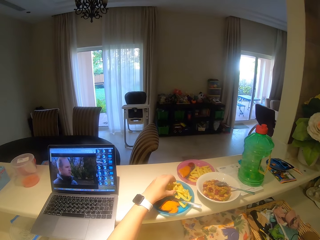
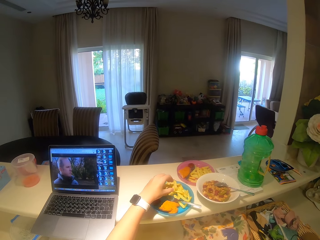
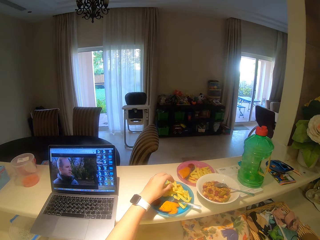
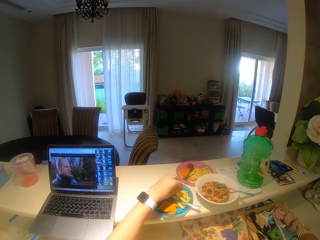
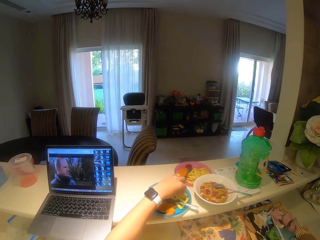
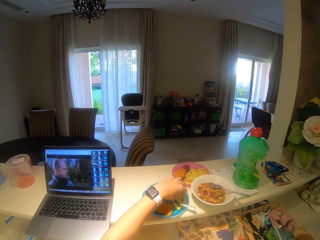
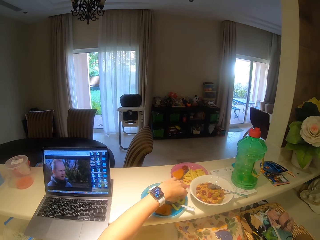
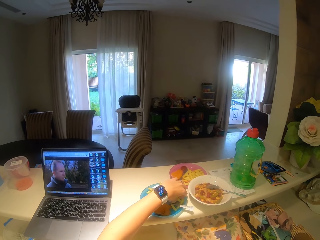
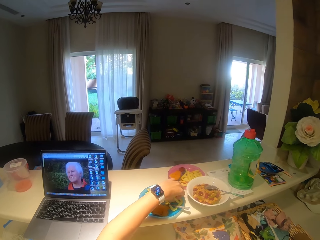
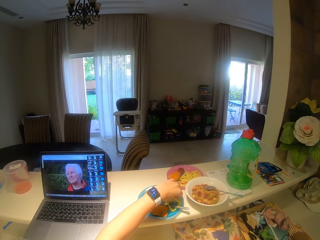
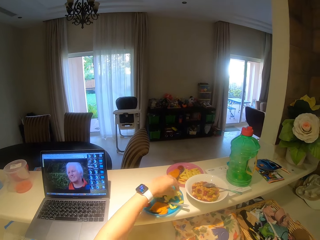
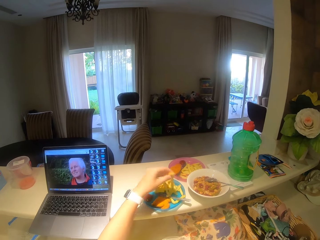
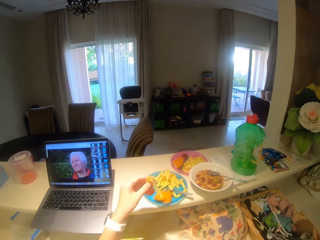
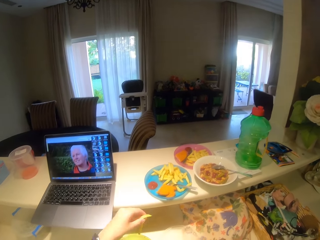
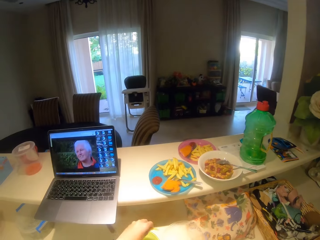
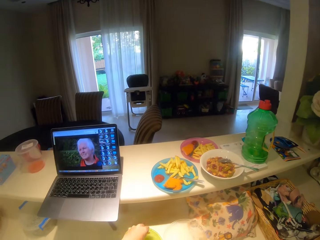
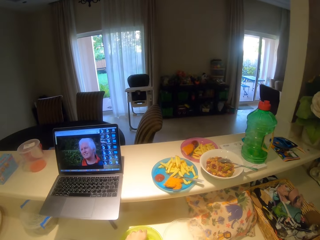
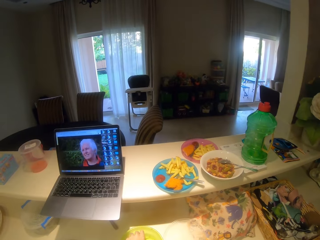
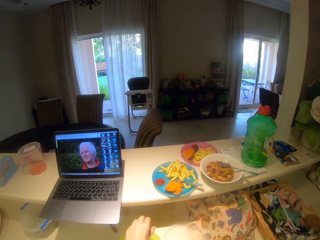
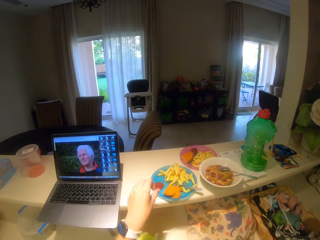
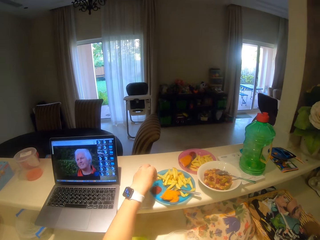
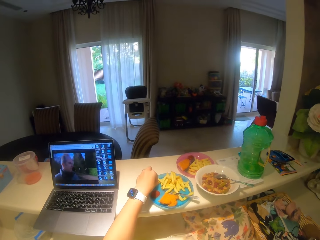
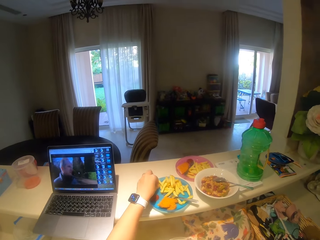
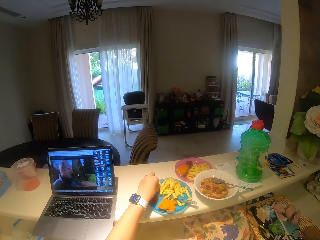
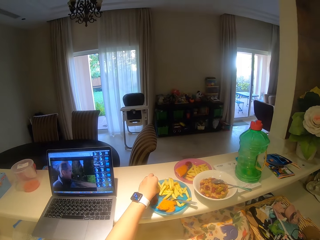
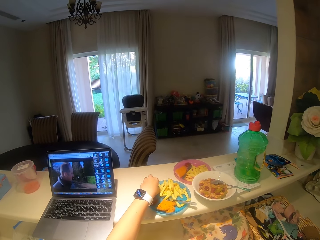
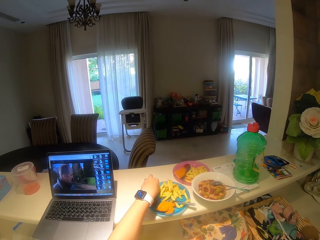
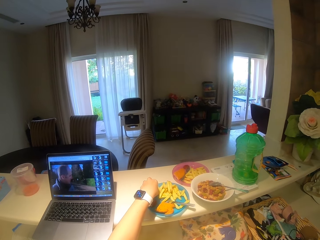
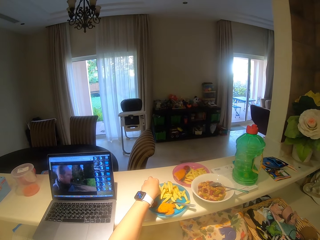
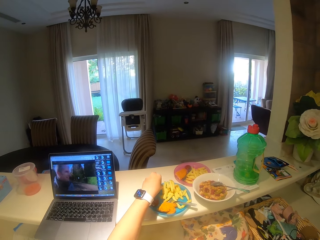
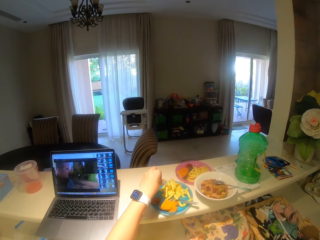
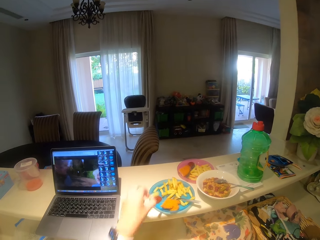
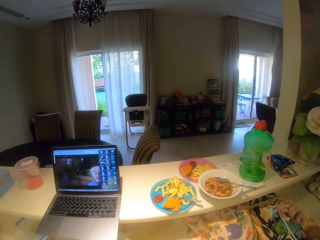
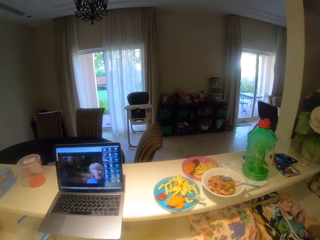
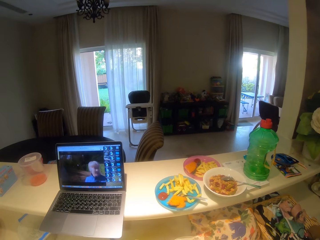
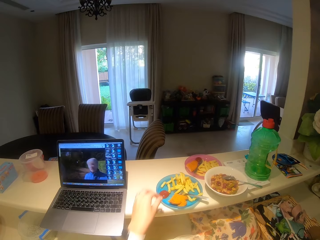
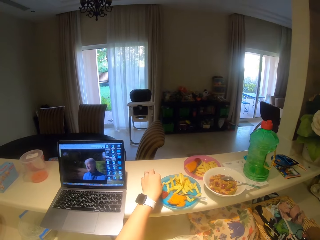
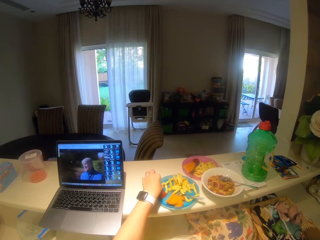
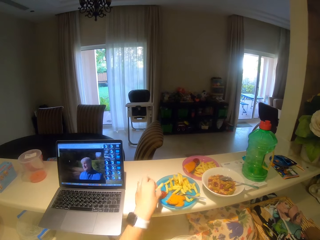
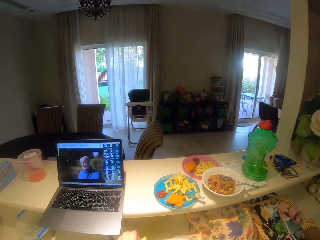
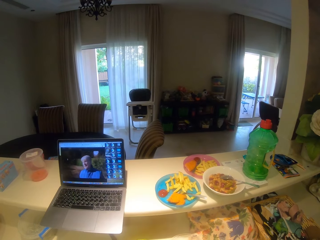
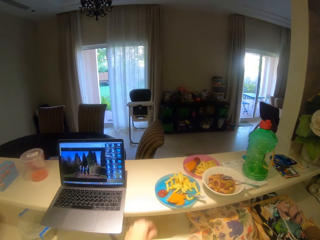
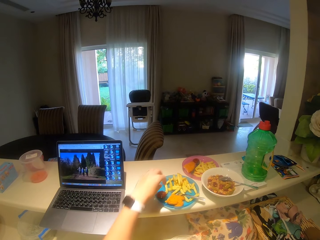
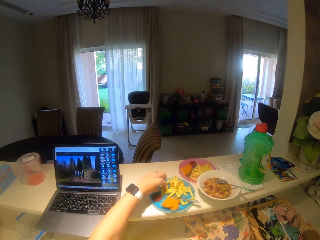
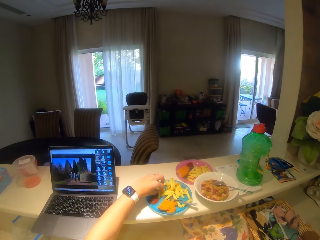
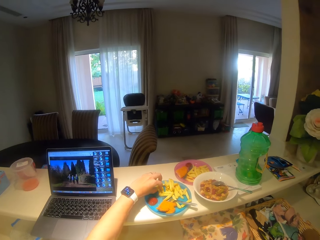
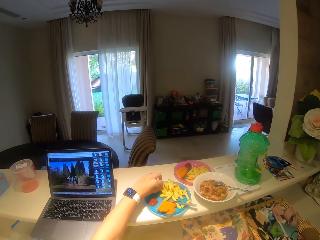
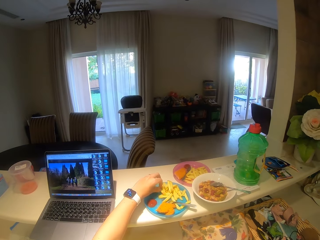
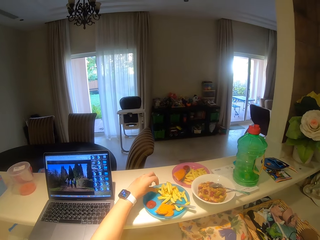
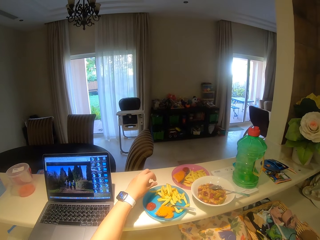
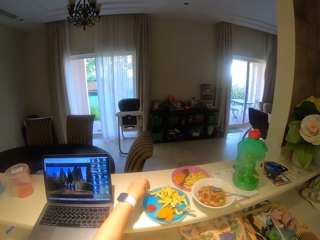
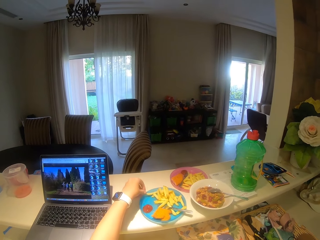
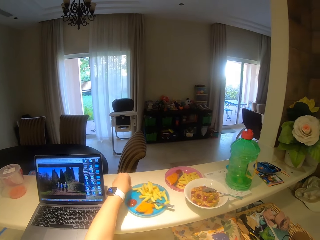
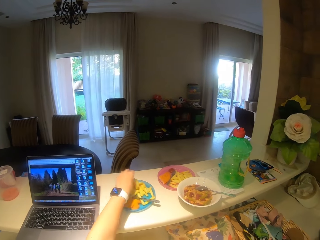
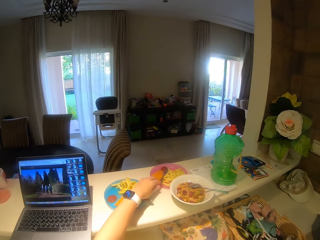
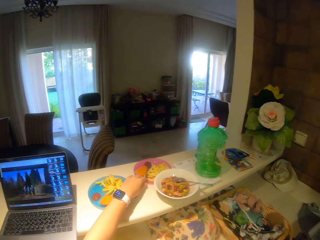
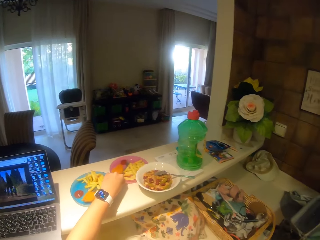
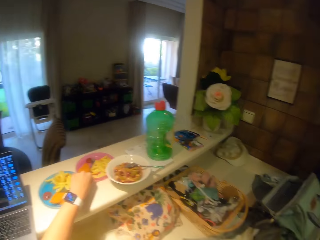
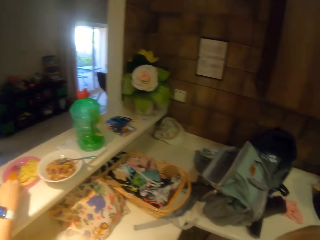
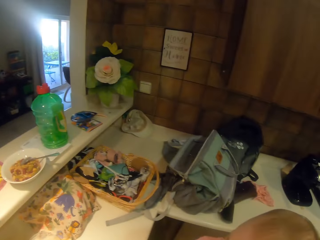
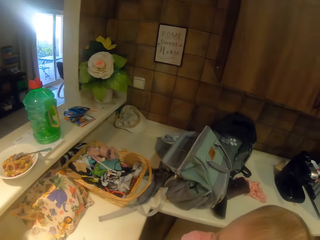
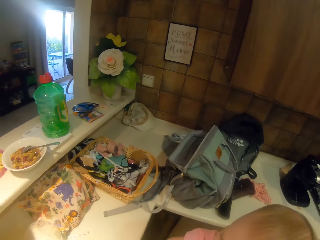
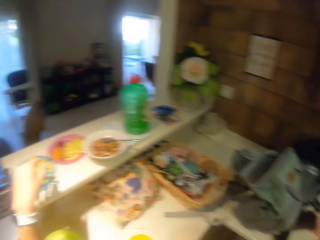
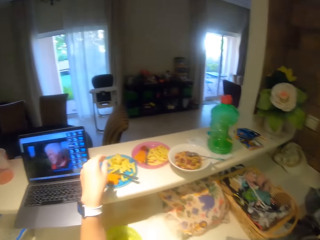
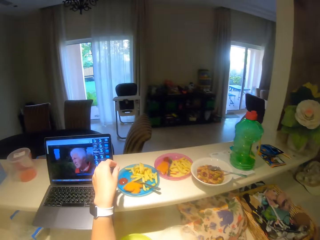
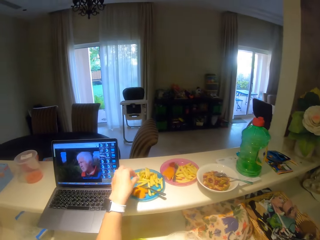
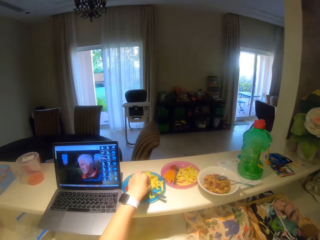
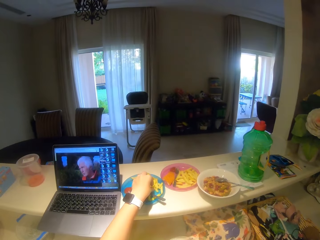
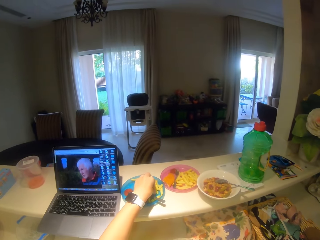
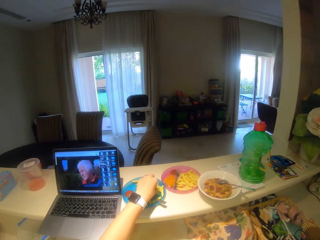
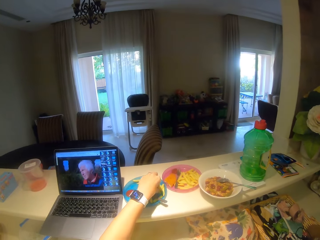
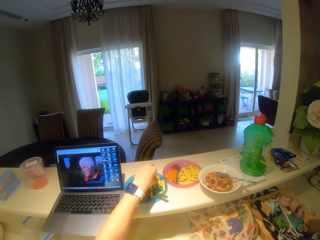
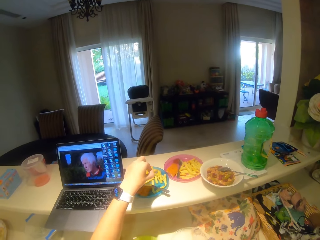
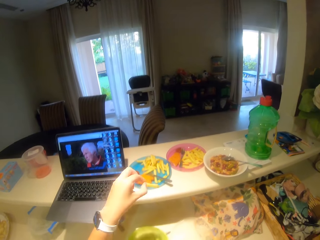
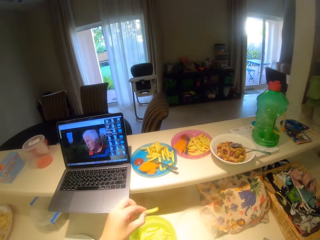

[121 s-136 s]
The camera wearer picks up the chips from the serving plate. They put the chips inside the container. They pick up the chips from the serving plate. They put the chips inside the container. They pick up the chips from the serving plate. They put the chips inside the container. They touch the chips inside the serving plate. They move the serving plates on the table. They look around the house. They pick up the chips from the serving plate.

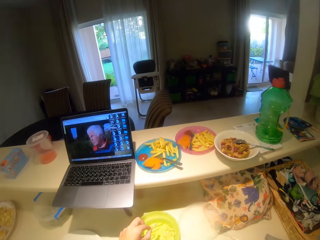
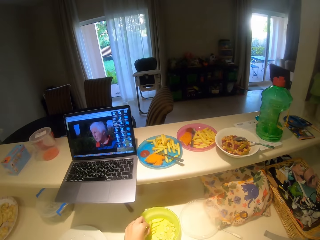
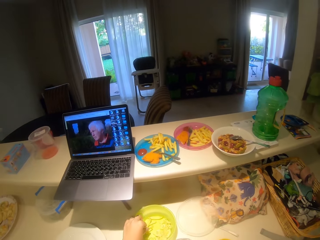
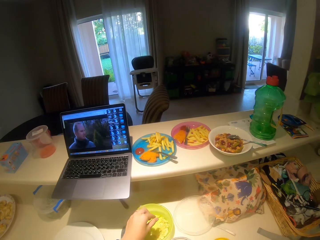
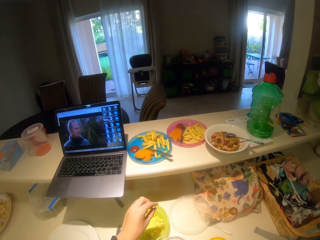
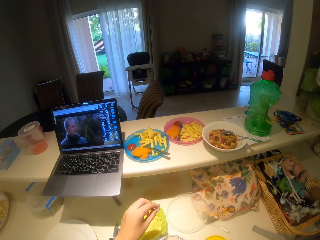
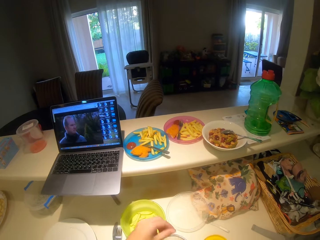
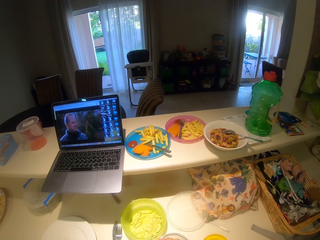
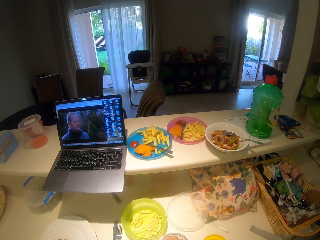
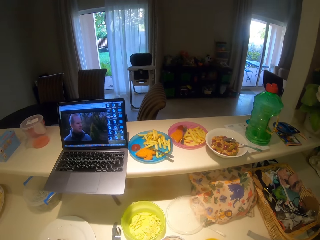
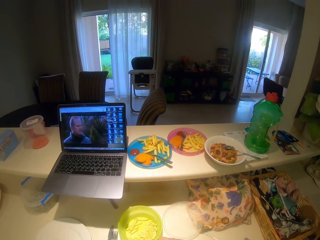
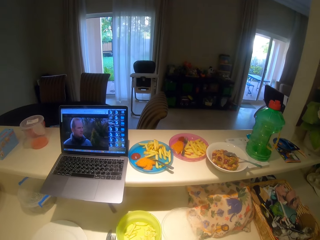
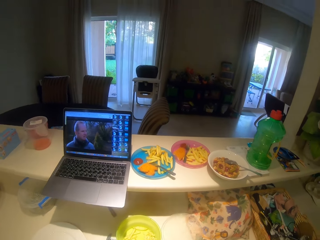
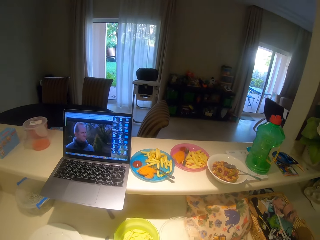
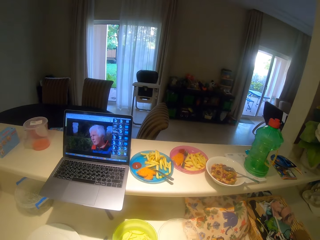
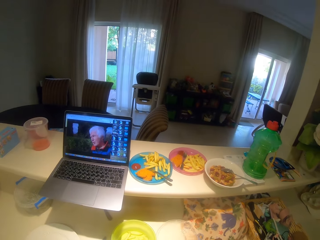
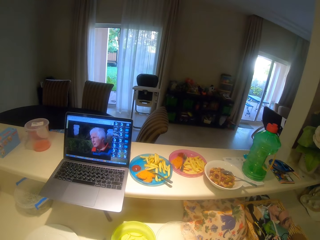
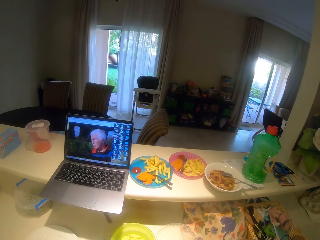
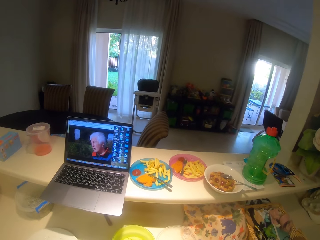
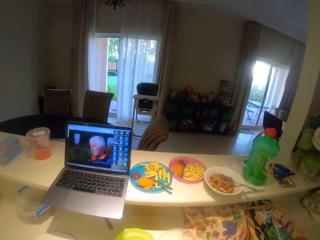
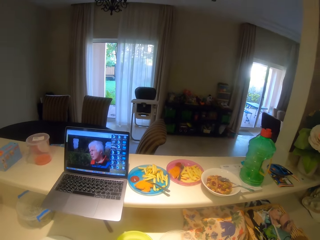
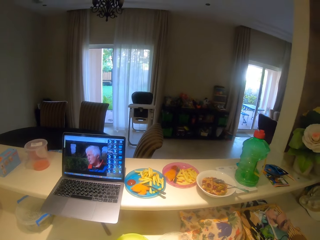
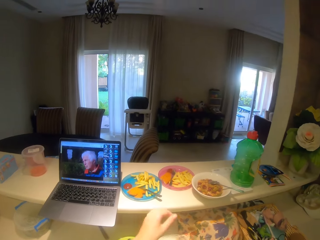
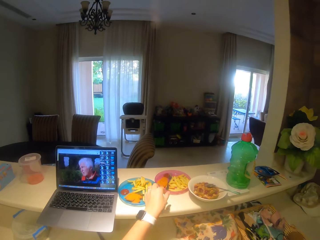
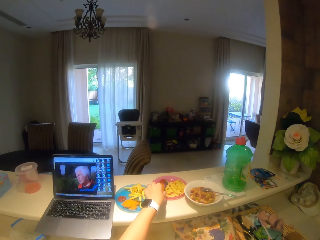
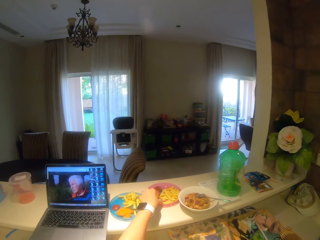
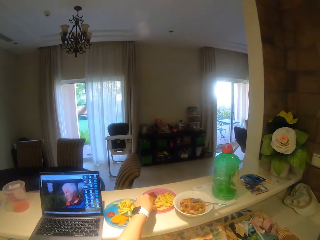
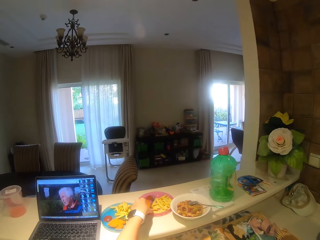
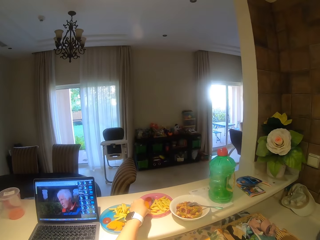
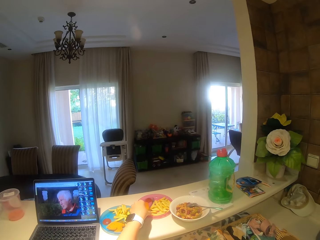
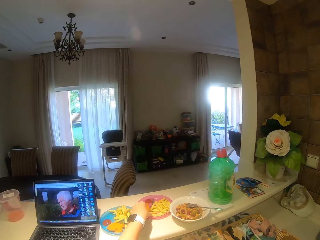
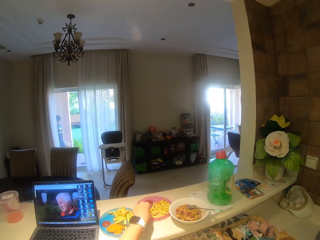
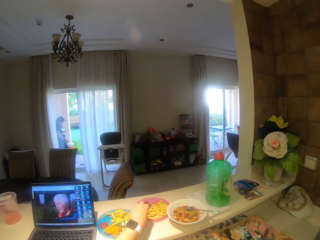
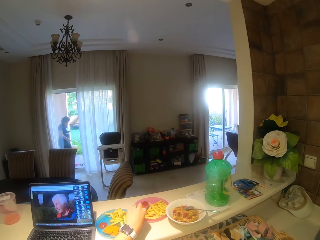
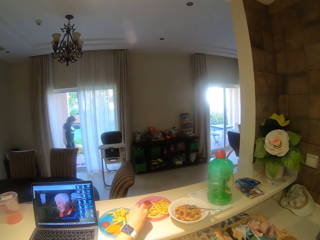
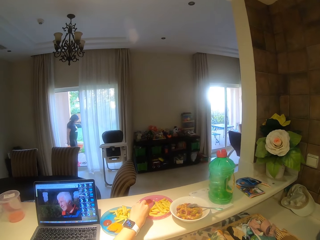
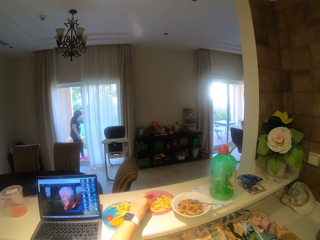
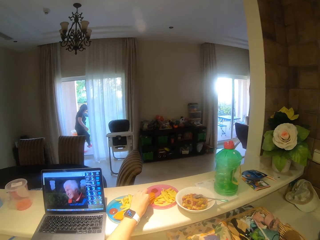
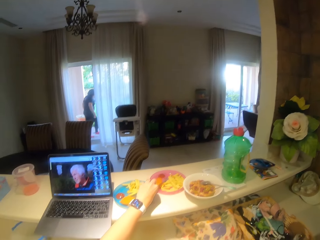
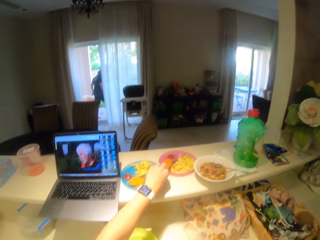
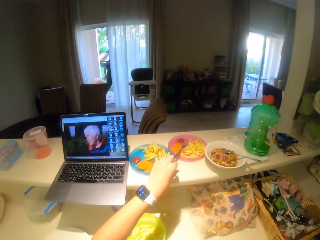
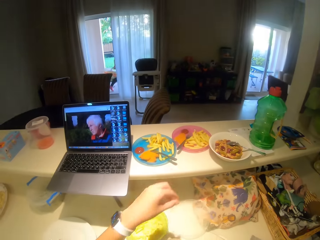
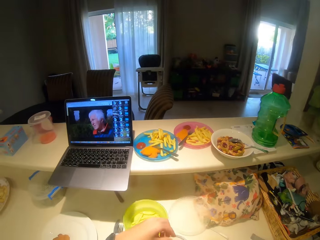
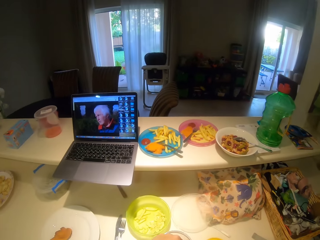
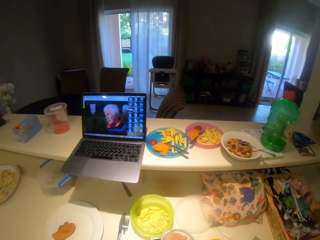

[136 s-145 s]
The camera wearer puts the chips inside the container. They watch the video with a laptop. They pick up the chips from the serving plate.
